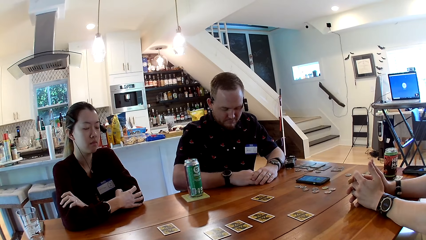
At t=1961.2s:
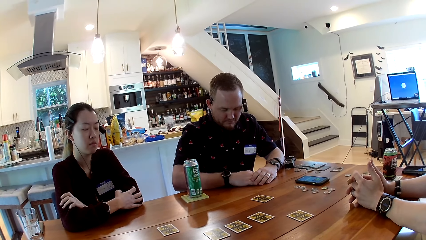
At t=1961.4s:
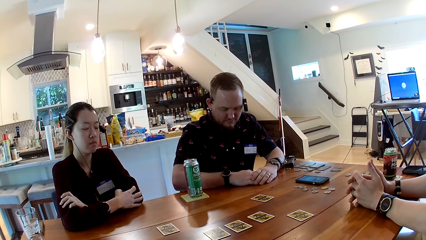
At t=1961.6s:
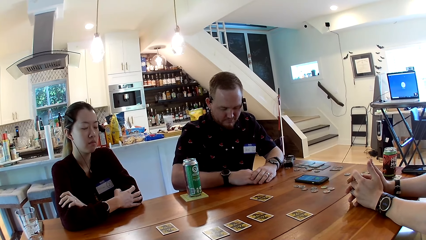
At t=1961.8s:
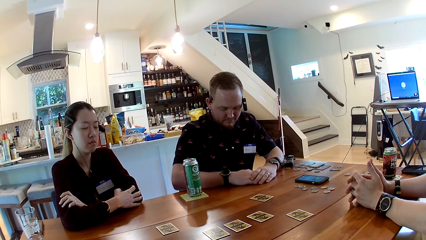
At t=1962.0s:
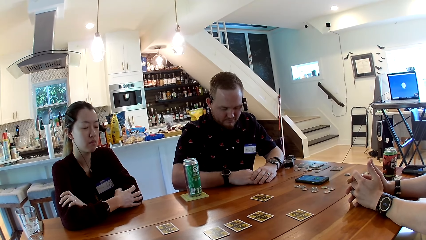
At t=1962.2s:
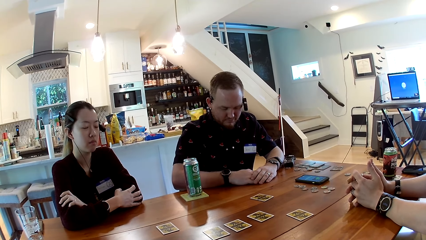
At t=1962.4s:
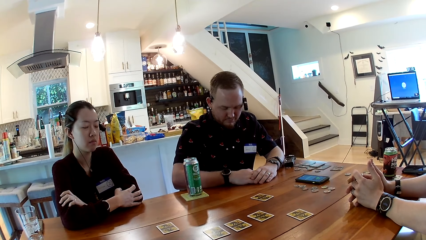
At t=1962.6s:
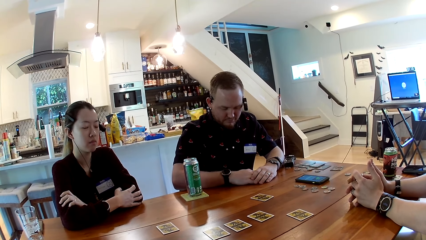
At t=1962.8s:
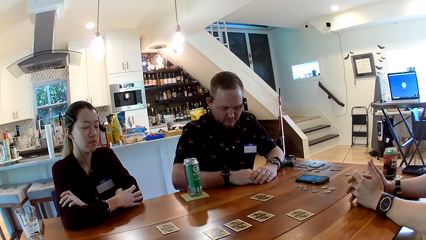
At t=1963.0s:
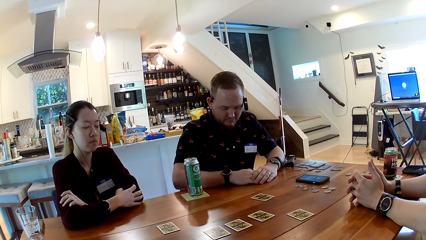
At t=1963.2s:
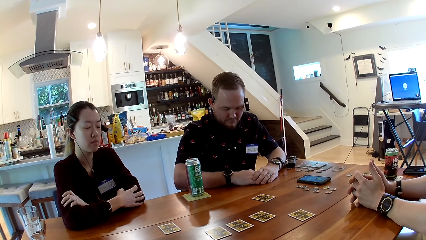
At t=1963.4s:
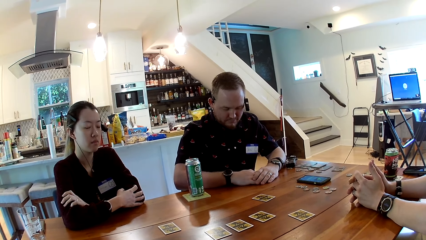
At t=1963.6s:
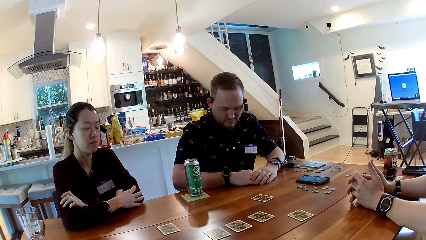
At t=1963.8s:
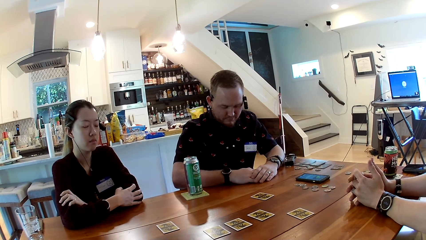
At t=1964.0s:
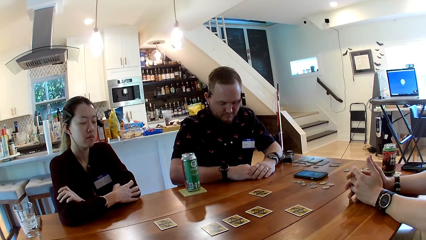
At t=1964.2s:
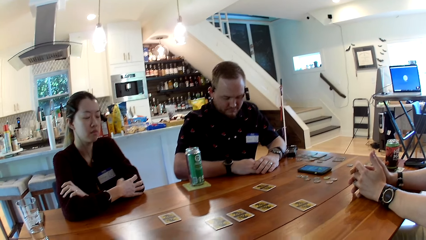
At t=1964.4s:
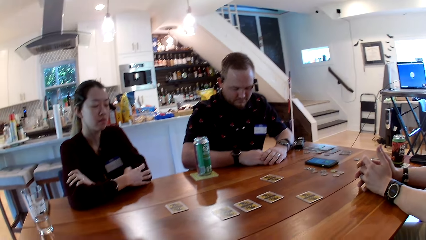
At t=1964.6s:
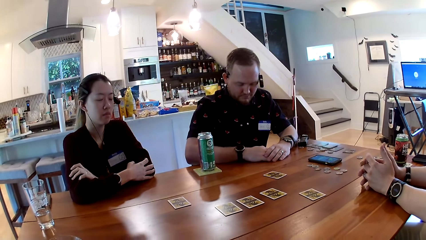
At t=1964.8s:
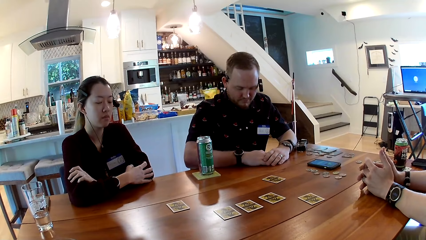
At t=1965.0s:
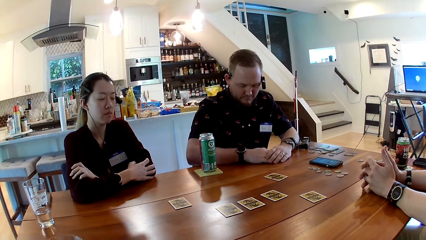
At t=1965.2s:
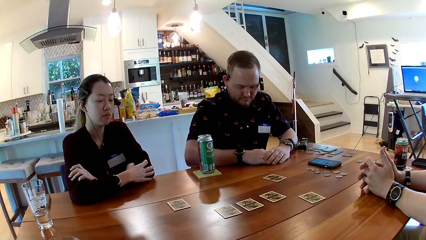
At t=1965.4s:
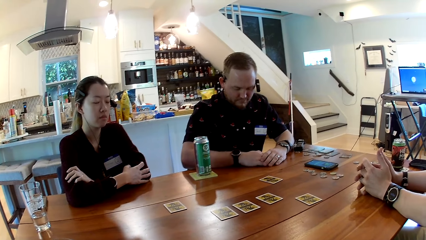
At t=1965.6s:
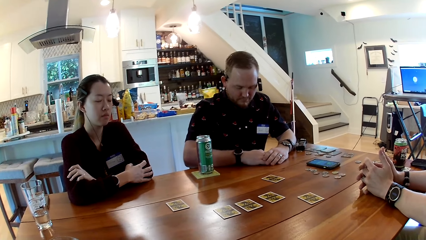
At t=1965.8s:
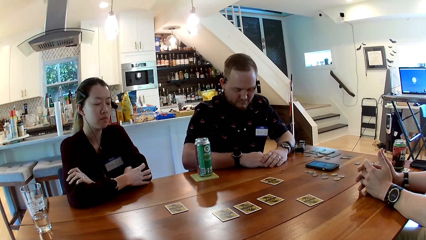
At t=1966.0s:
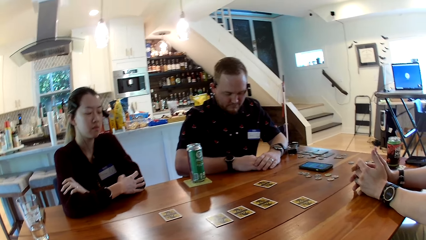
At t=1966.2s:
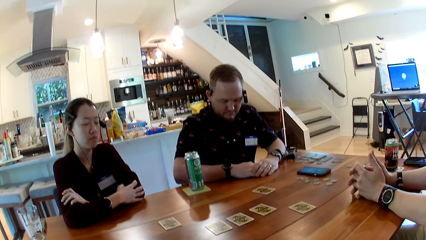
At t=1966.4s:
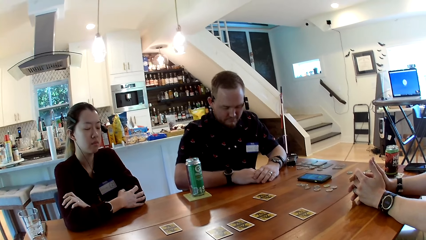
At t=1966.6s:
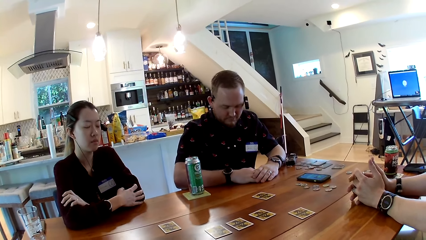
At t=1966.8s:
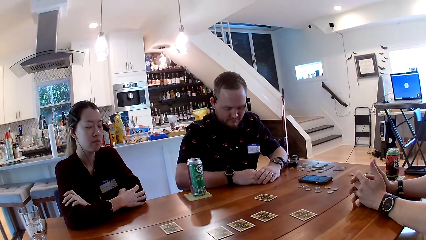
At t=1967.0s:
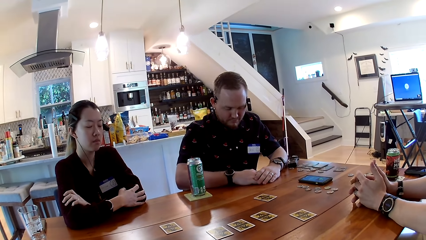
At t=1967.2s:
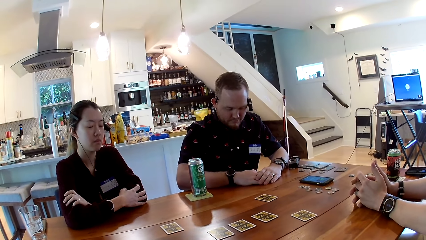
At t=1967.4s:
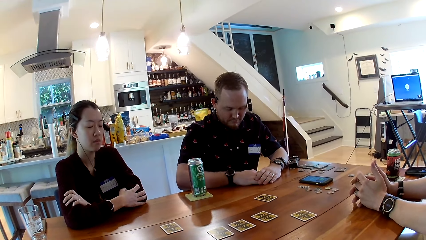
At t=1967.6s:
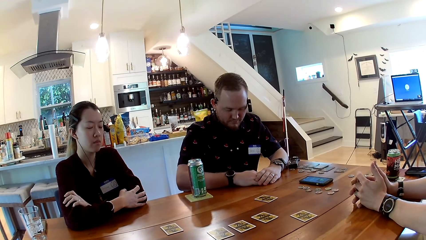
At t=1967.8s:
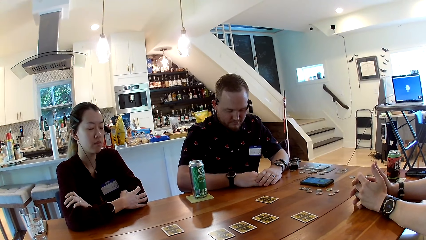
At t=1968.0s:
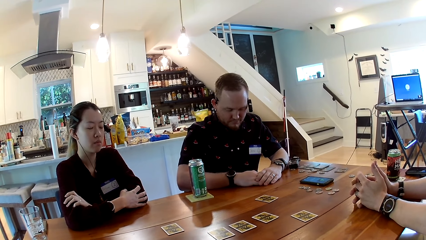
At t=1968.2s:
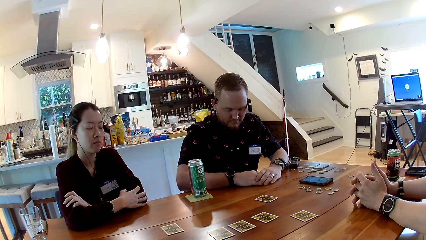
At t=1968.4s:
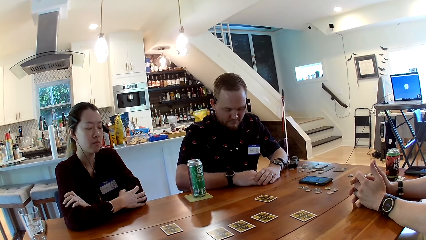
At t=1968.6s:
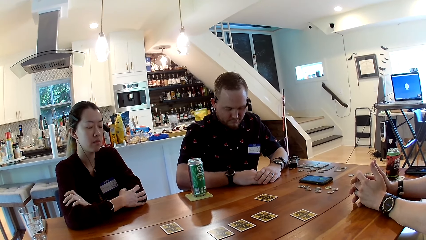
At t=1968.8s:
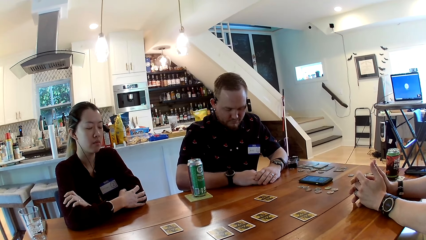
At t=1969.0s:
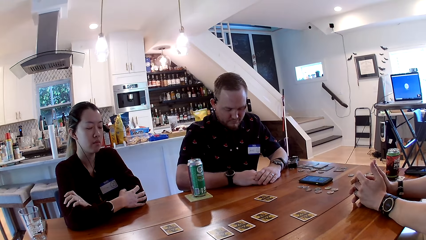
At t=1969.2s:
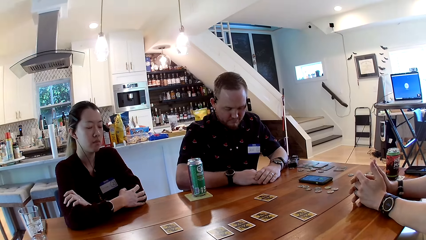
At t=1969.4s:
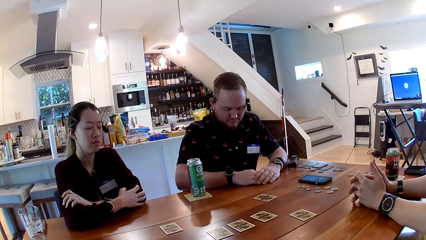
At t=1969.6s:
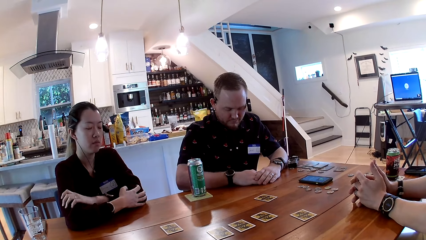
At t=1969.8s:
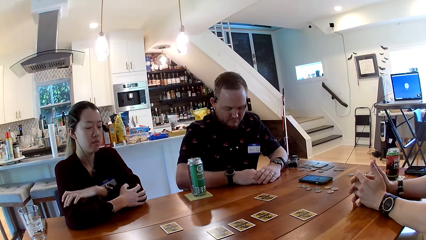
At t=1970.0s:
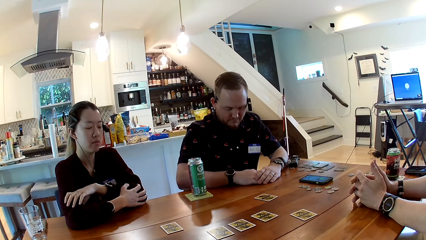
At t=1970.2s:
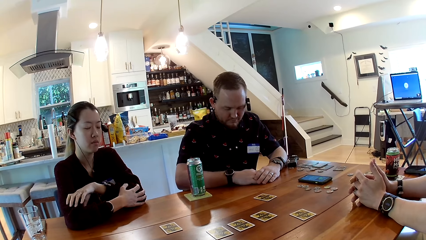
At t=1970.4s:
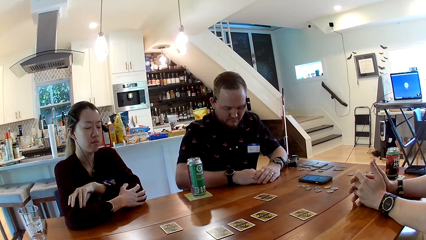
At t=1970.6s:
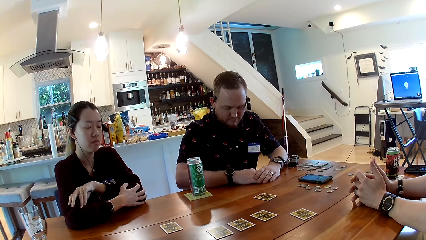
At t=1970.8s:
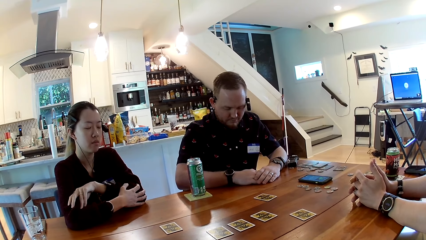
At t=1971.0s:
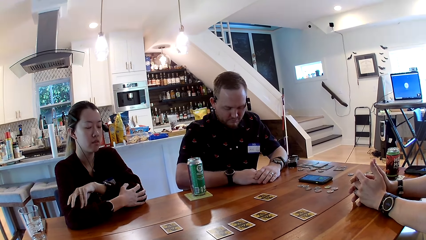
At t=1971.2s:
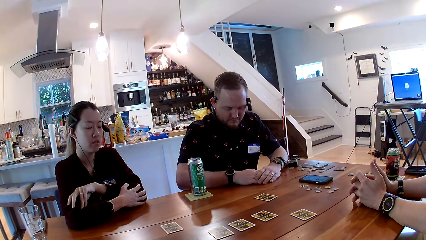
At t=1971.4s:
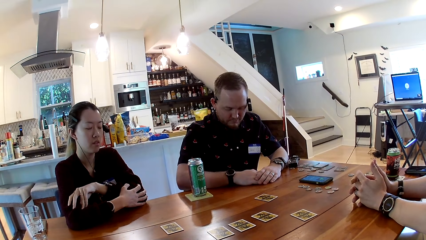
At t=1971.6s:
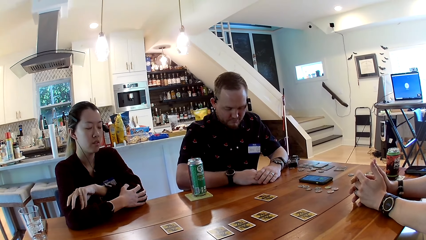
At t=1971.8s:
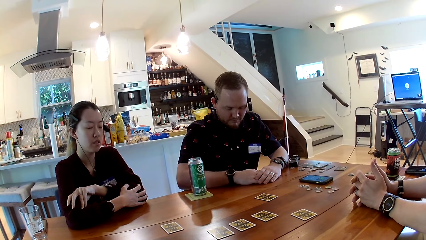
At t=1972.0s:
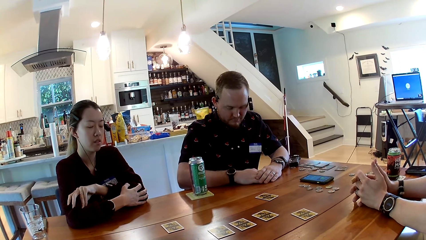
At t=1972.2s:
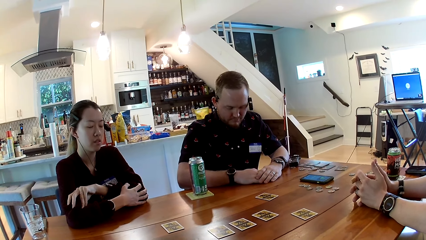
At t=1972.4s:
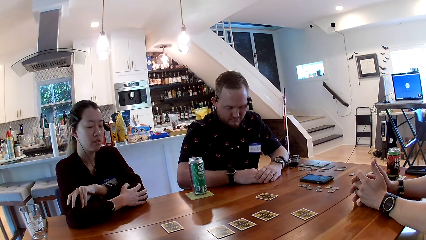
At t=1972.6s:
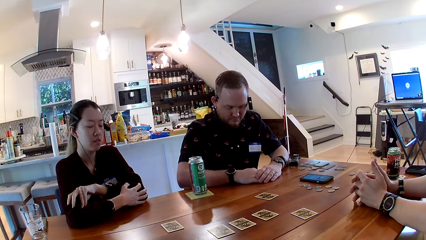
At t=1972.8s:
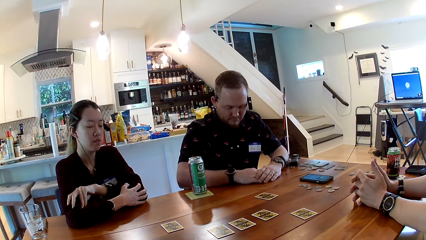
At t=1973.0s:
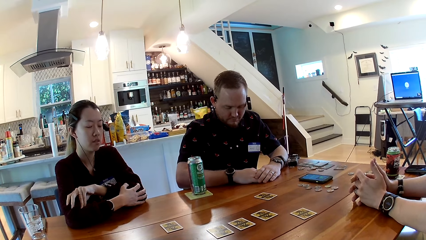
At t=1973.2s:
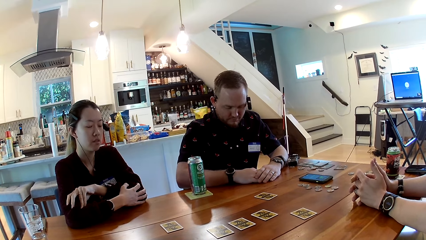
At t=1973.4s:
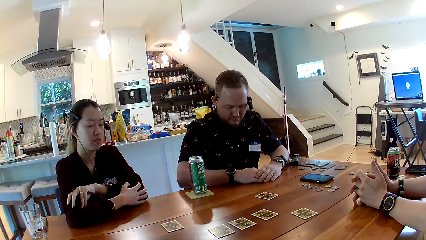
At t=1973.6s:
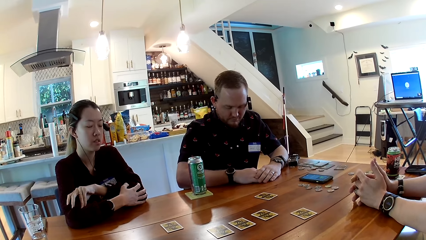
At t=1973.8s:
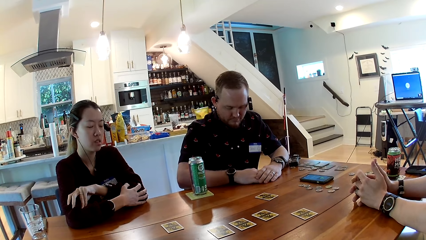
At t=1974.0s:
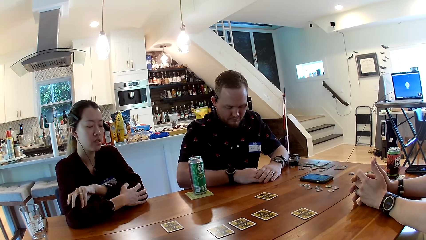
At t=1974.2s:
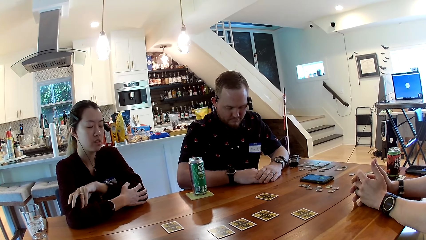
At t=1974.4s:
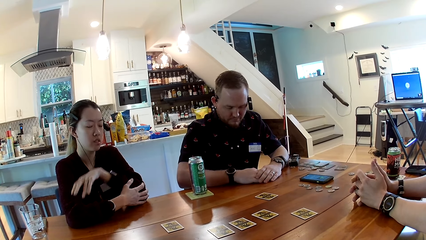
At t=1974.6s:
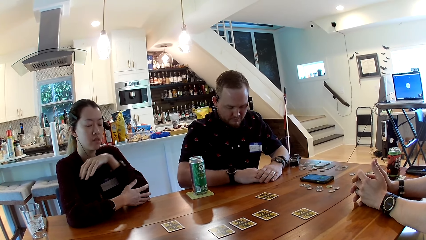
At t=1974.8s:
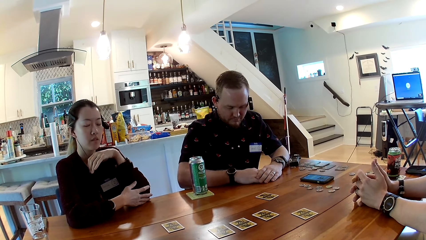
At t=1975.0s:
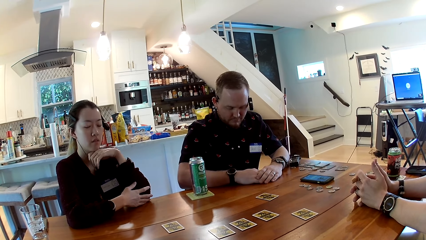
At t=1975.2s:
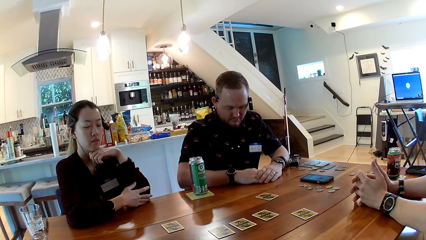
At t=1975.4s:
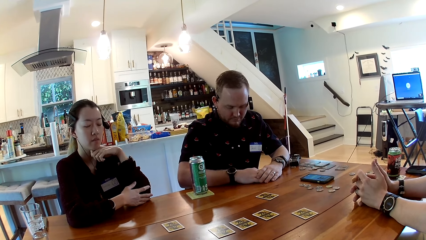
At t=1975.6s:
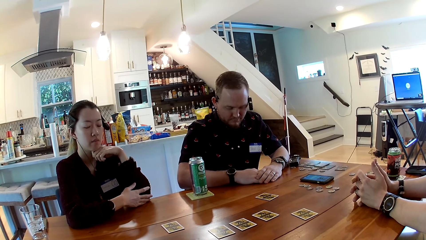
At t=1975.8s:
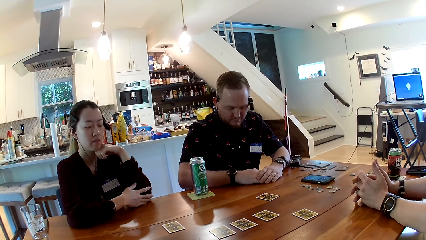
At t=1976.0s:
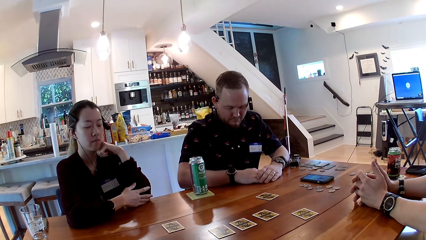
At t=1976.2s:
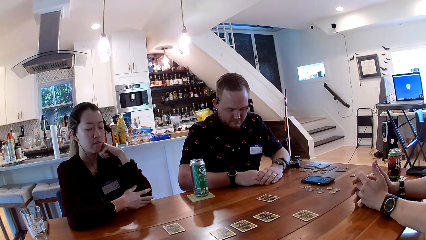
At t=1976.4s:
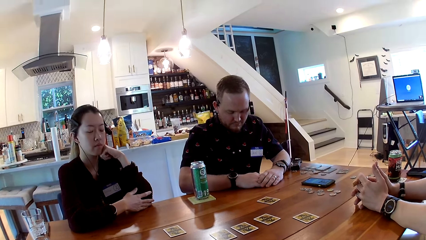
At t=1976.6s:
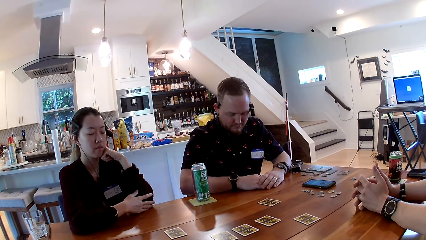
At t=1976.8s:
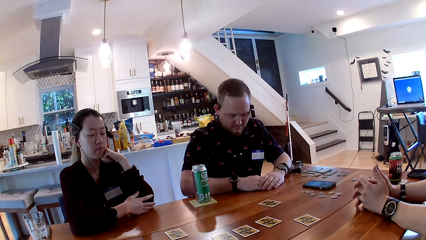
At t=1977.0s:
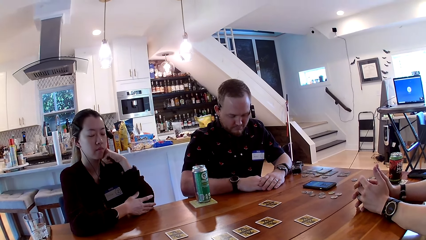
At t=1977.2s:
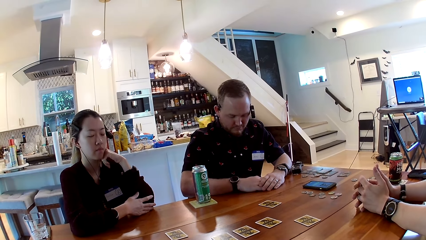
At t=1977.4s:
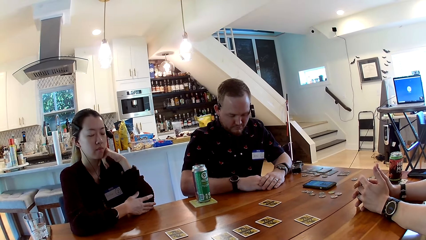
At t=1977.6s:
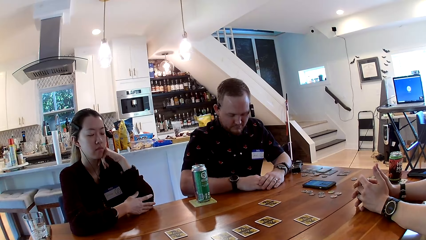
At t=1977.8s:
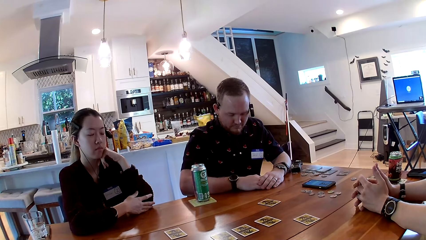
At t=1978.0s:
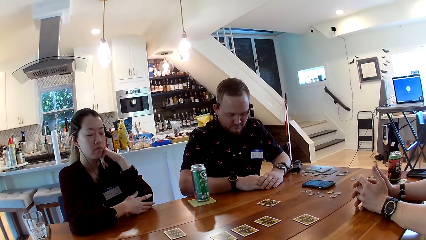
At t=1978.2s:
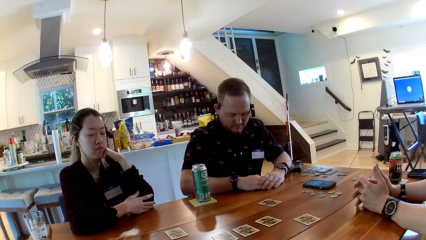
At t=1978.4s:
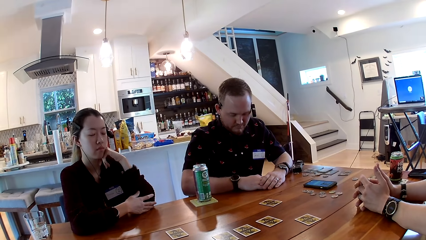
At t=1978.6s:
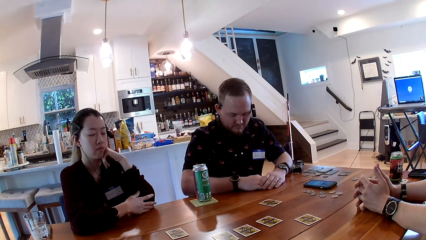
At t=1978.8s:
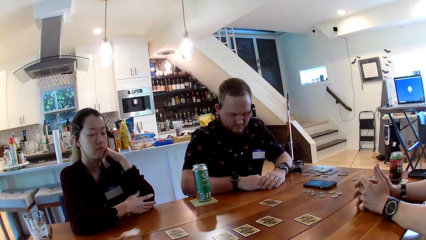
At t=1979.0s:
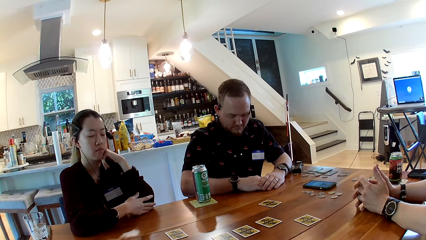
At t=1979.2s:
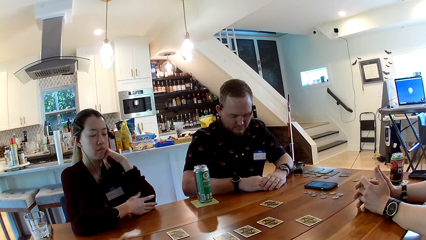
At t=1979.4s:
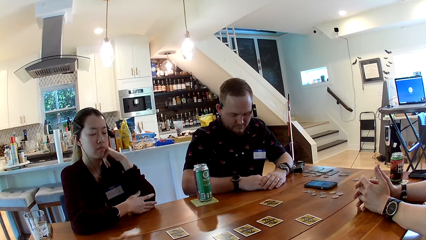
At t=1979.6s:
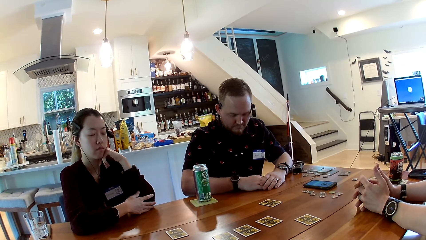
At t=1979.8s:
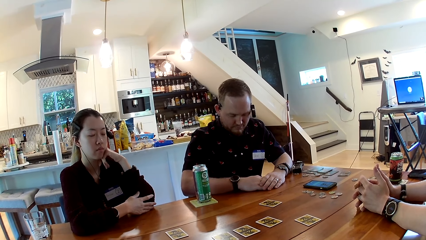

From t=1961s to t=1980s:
The camera wearer looks around. They listen to the rules on the card game. The woman places her right hand on her jaw.
